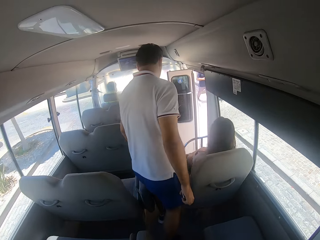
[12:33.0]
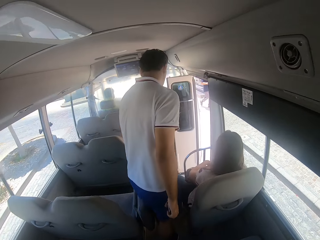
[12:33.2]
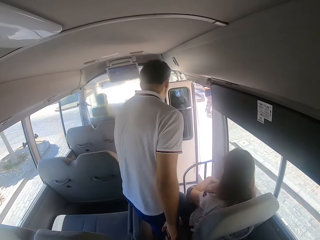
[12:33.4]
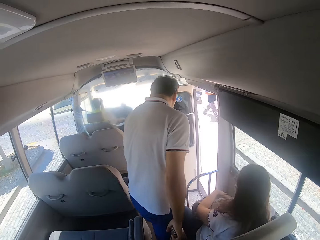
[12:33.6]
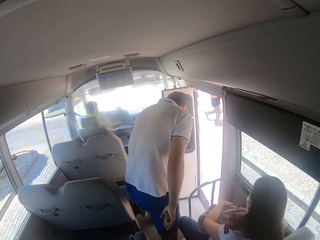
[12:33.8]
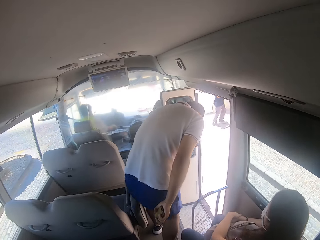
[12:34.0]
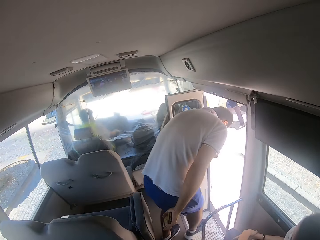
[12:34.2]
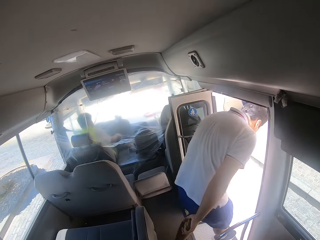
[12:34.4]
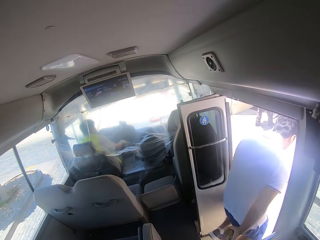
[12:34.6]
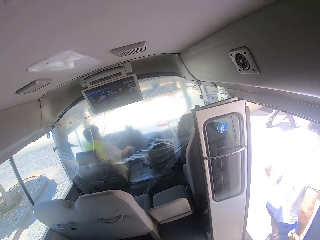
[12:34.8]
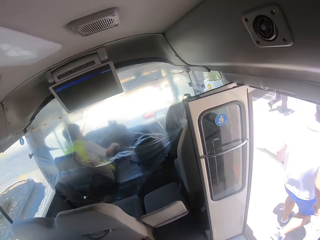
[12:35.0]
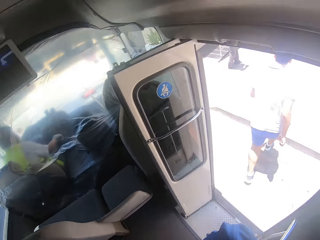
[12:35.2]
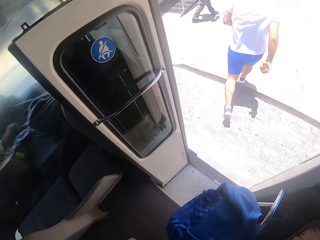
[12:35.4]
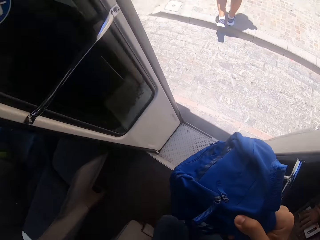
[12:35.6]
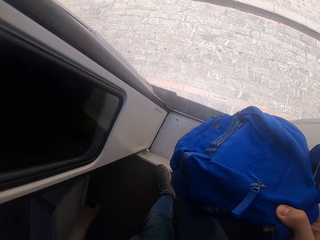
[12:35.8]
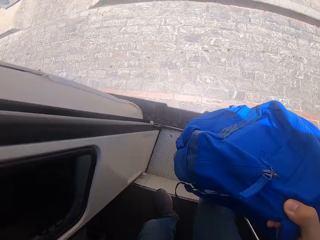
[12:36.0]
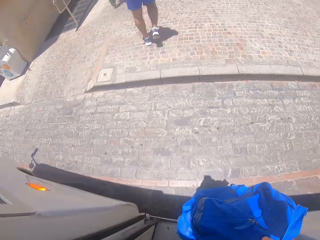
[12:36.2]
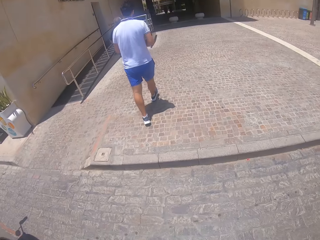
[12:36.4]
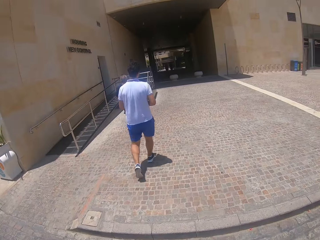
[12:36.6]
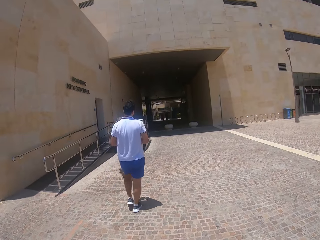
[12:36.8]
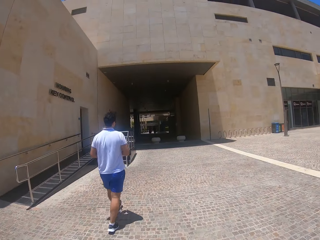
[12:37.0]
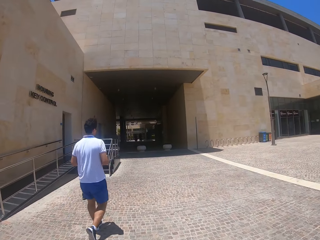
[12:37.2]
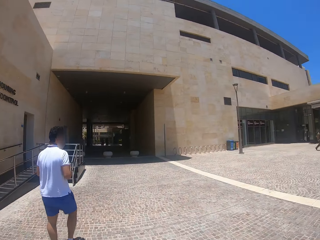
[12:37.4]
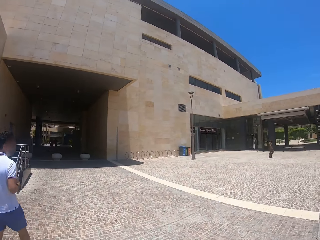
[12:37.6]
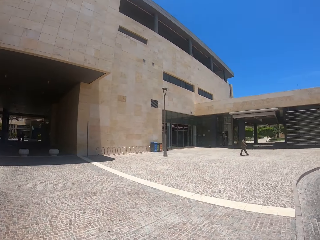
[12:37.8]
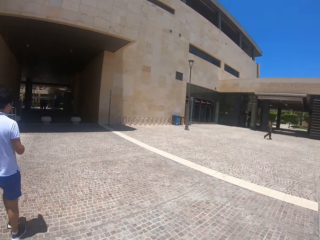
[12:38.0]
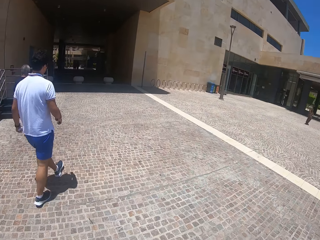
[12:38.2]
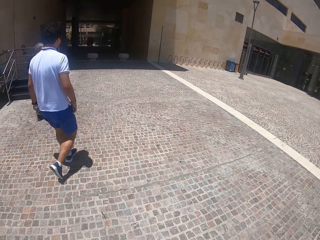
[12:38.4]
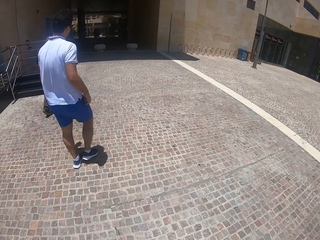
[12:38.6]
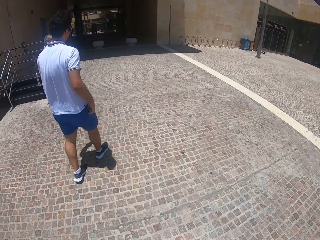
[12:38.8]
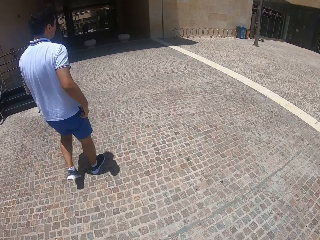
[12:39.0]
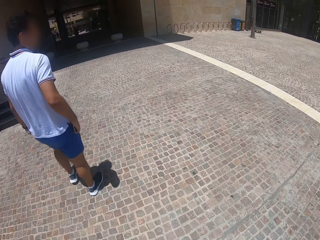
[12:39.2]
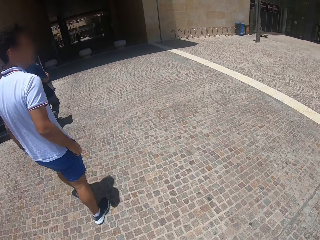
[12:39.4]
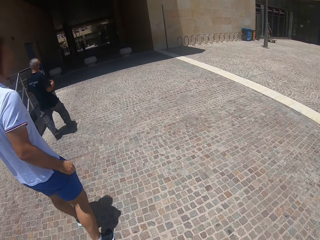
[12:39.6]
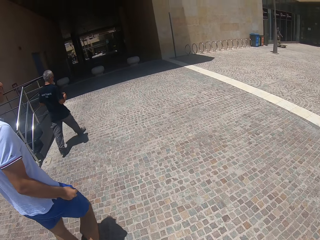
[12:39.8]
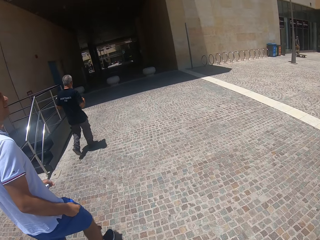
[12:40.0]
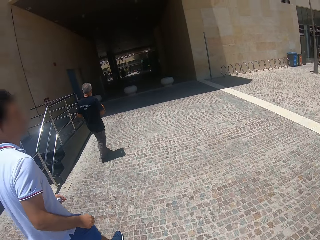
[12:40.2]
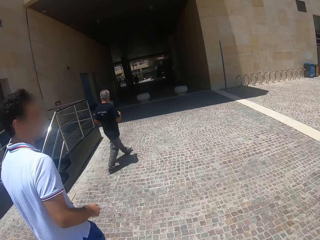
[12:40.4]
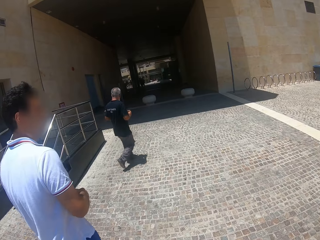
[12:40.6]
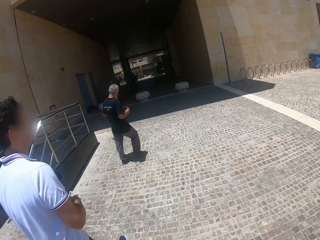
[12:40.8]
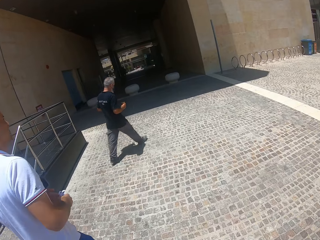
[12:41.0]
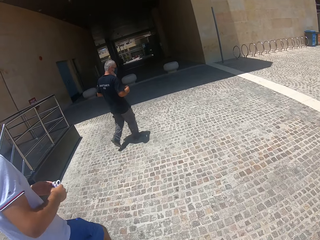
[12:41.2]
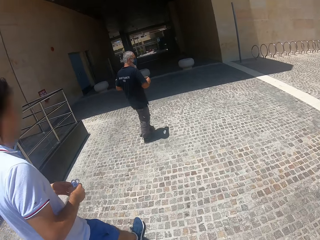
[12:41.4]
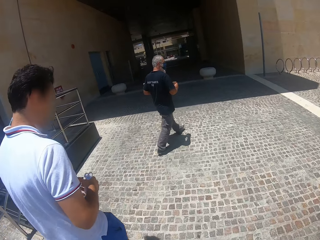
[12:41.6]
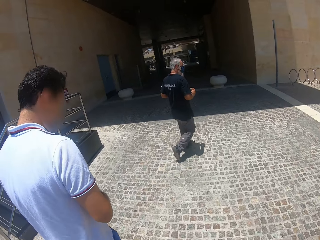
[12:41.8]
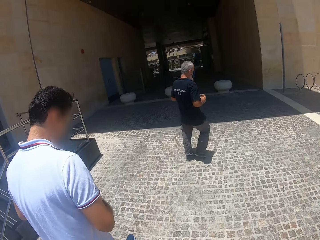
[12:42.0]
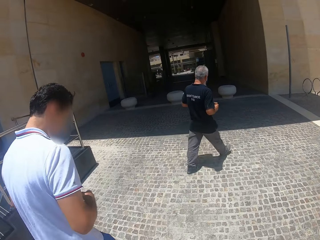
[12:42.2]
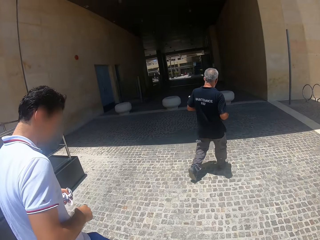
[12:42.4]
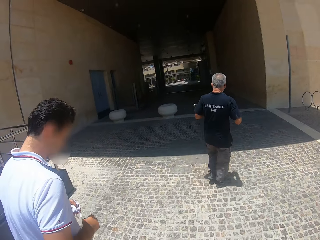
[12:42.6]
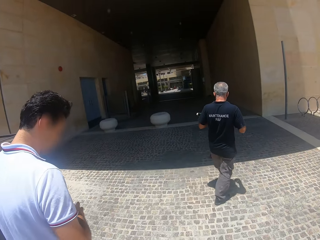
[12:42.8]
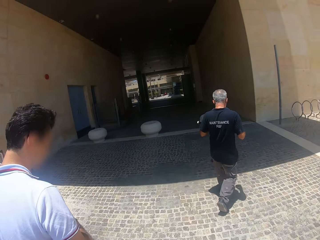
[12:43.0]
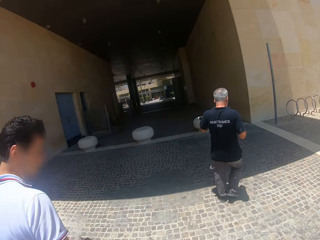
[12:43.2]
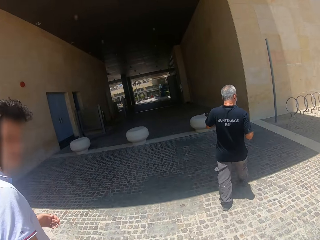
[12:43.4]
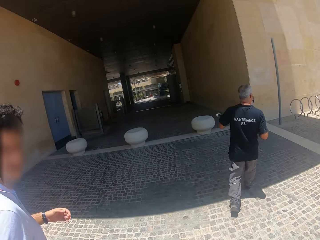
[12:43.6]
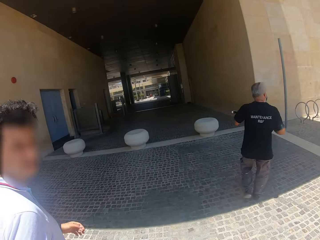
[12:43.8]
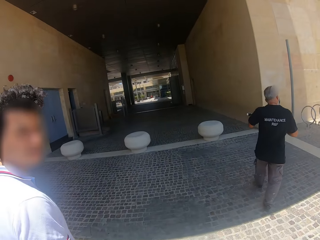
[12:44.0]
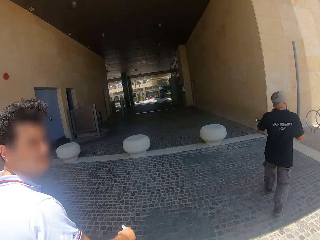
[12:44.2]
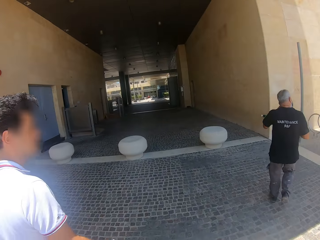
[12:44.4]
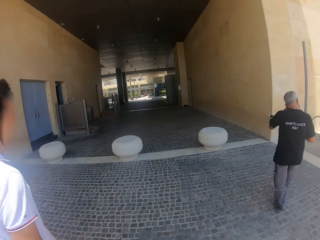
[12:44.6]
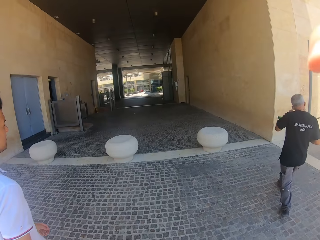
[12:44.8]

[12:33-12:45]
The camera wearer walks in the bus. A man gets off the bus. The camera wearer gets off the bus. They carry a backpack. The man walks away in the pavement. The camera wearer walks away in the pavement. They dialogue with the man.
